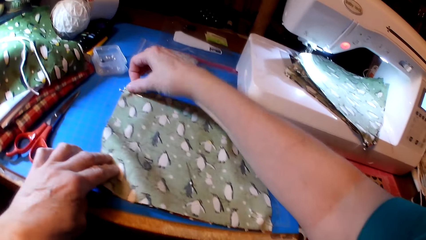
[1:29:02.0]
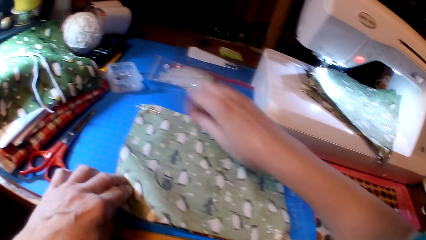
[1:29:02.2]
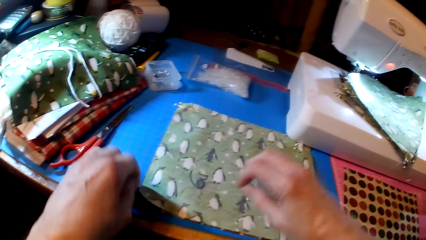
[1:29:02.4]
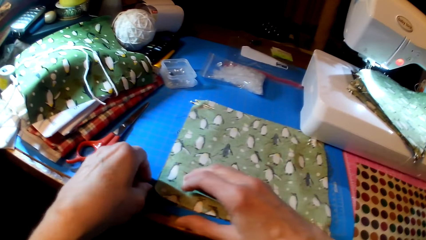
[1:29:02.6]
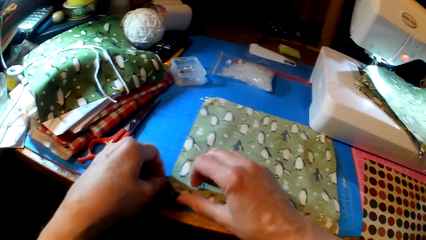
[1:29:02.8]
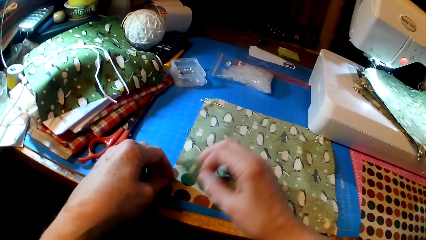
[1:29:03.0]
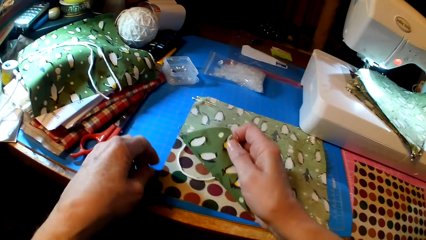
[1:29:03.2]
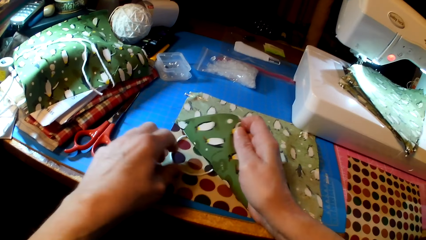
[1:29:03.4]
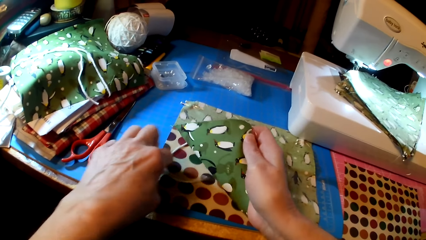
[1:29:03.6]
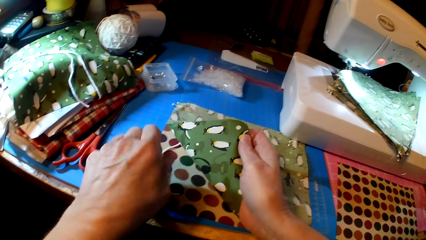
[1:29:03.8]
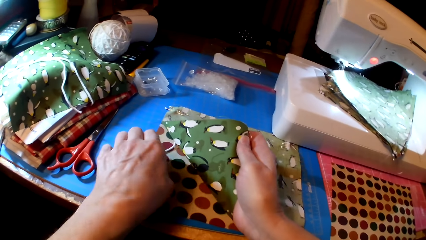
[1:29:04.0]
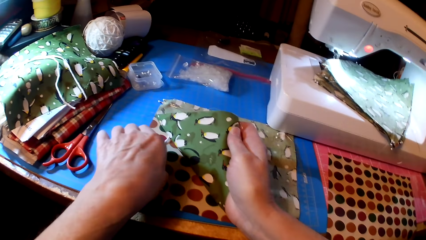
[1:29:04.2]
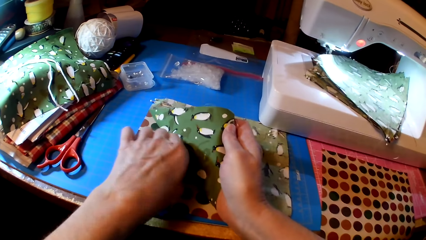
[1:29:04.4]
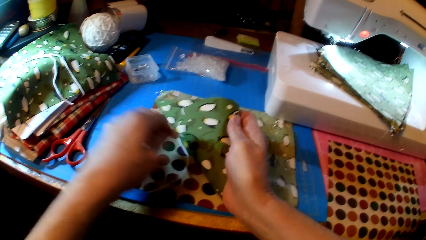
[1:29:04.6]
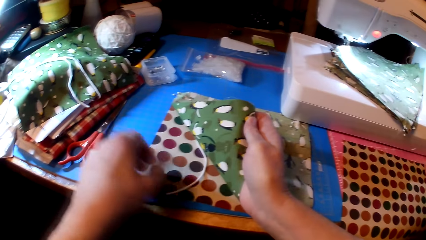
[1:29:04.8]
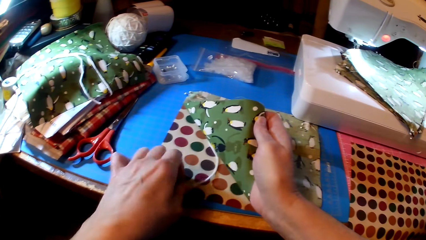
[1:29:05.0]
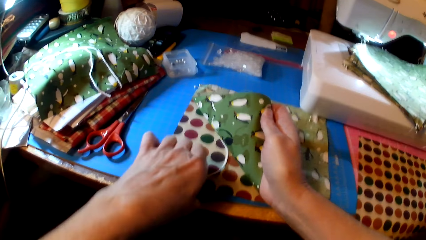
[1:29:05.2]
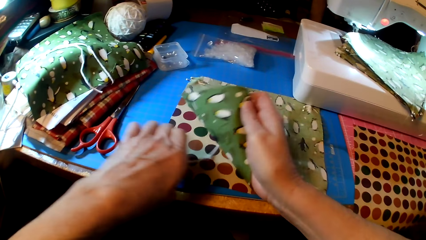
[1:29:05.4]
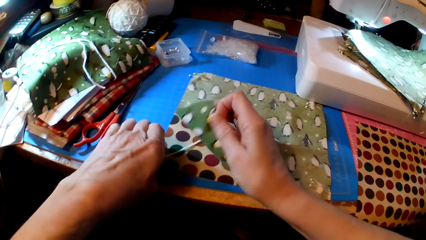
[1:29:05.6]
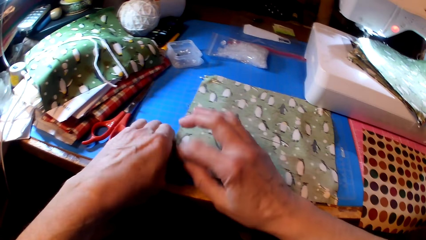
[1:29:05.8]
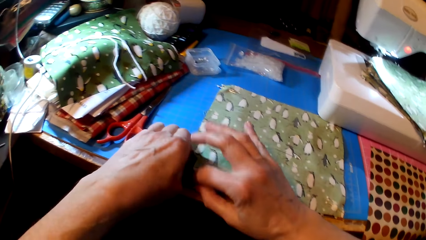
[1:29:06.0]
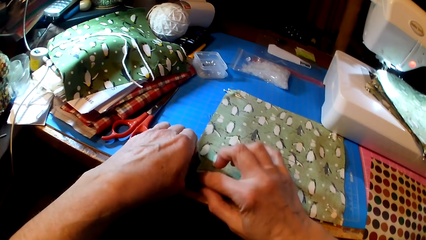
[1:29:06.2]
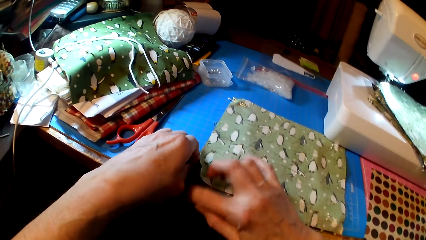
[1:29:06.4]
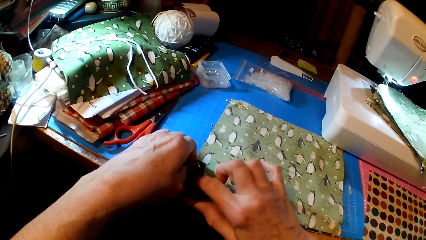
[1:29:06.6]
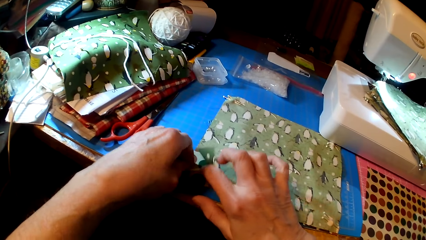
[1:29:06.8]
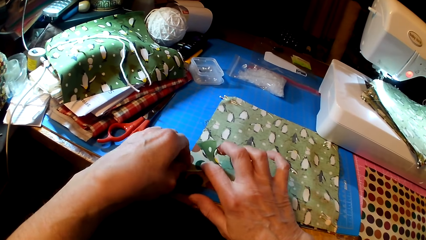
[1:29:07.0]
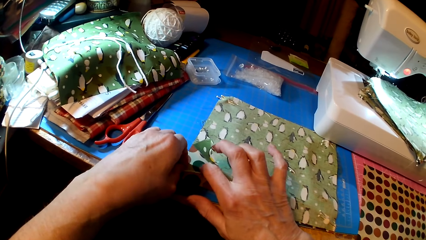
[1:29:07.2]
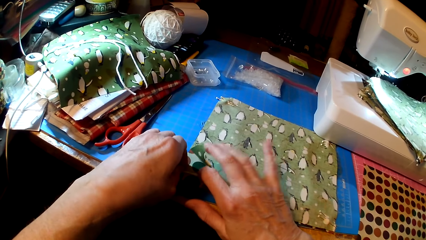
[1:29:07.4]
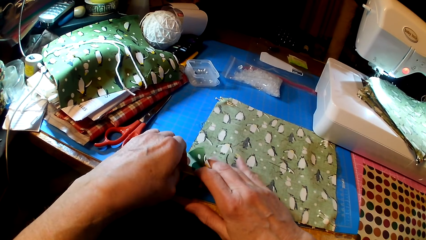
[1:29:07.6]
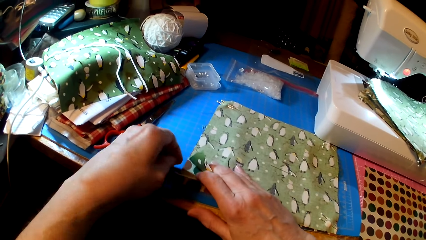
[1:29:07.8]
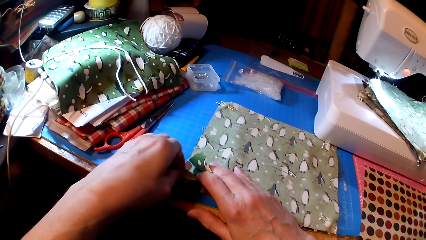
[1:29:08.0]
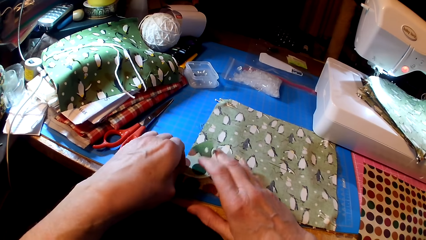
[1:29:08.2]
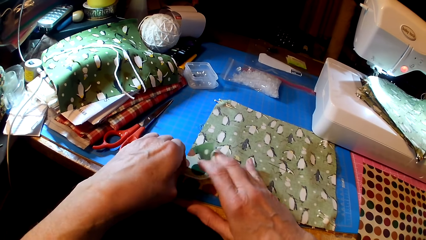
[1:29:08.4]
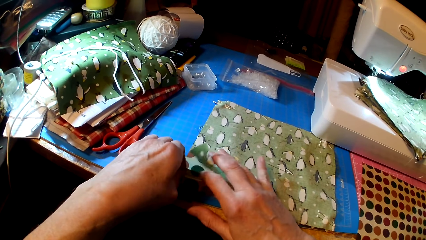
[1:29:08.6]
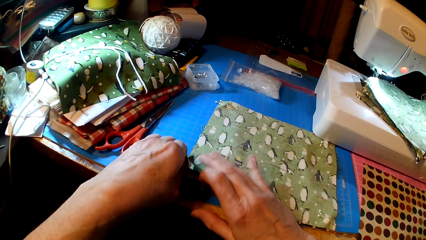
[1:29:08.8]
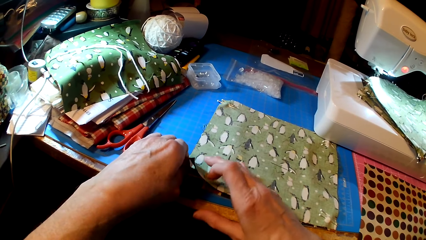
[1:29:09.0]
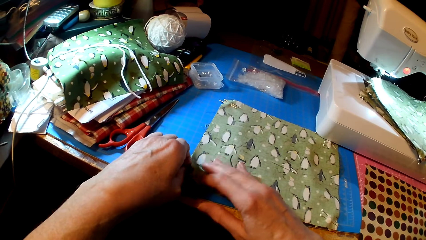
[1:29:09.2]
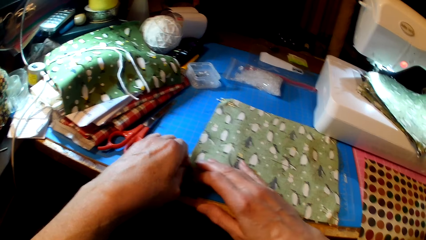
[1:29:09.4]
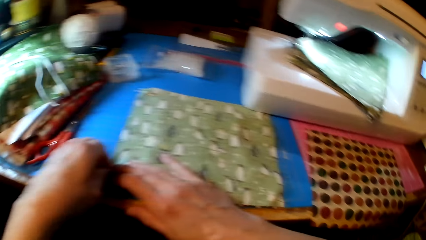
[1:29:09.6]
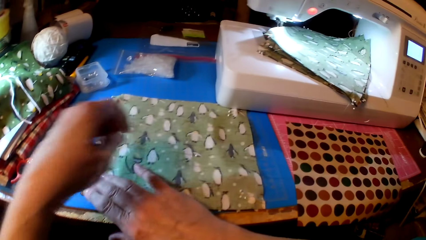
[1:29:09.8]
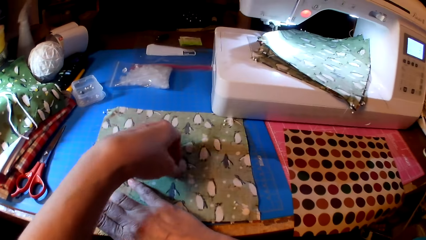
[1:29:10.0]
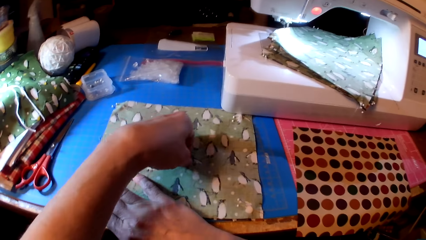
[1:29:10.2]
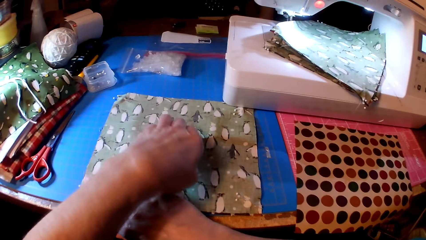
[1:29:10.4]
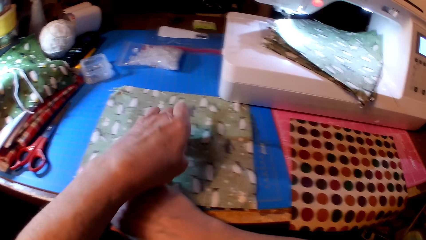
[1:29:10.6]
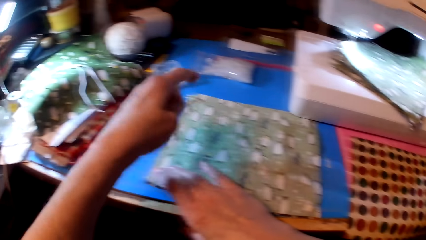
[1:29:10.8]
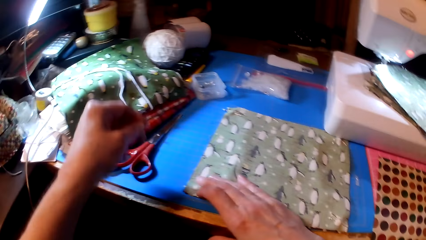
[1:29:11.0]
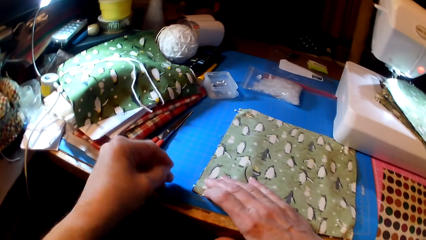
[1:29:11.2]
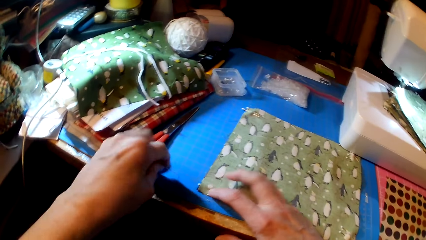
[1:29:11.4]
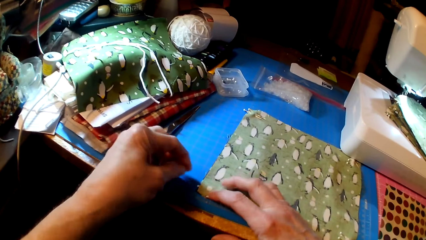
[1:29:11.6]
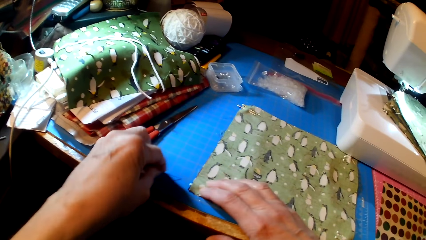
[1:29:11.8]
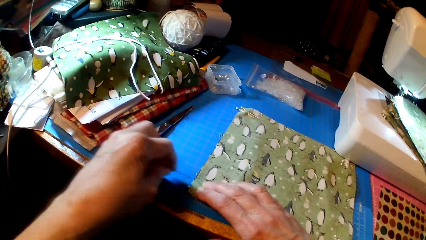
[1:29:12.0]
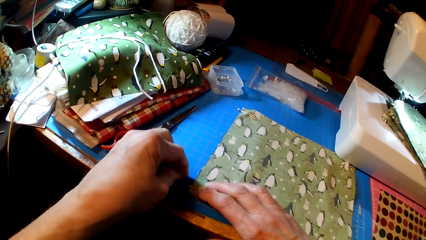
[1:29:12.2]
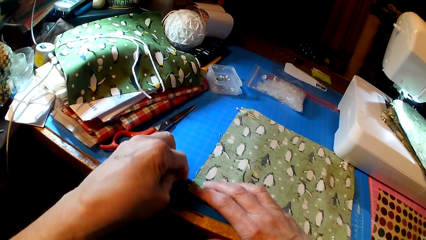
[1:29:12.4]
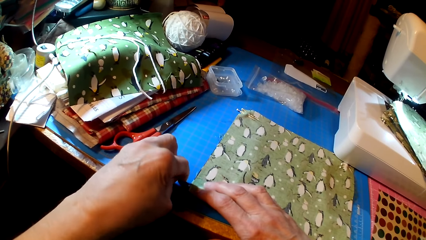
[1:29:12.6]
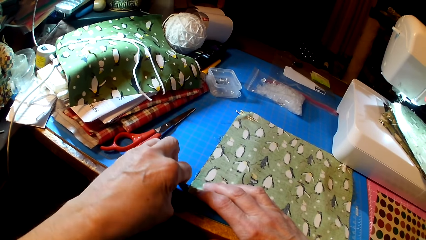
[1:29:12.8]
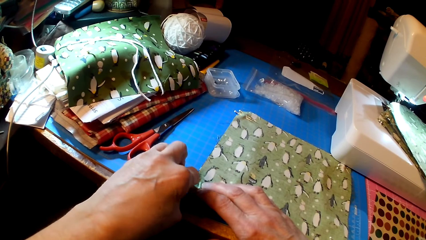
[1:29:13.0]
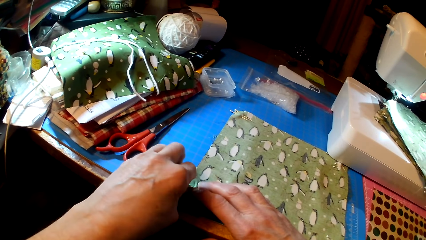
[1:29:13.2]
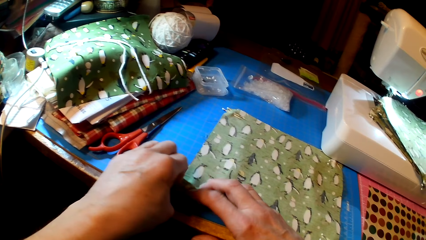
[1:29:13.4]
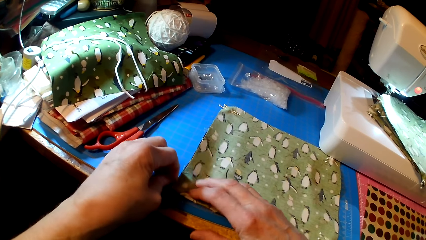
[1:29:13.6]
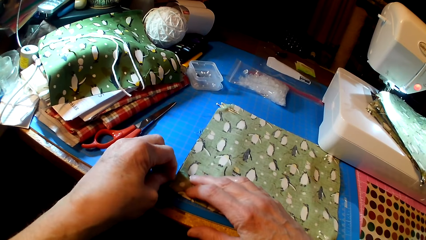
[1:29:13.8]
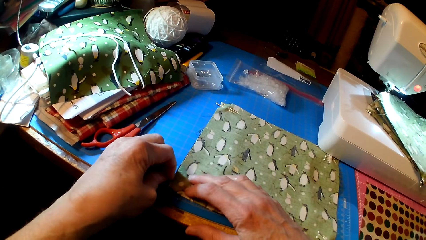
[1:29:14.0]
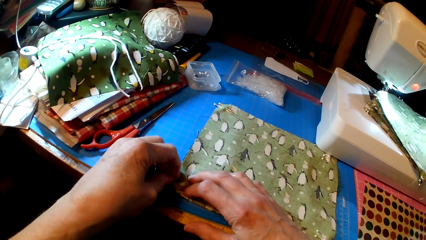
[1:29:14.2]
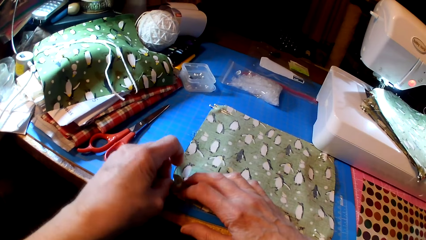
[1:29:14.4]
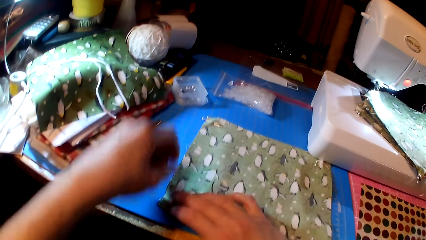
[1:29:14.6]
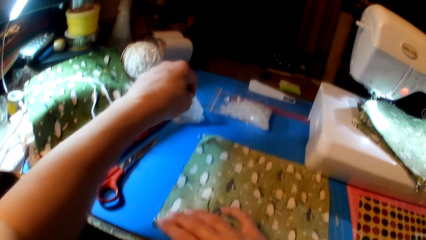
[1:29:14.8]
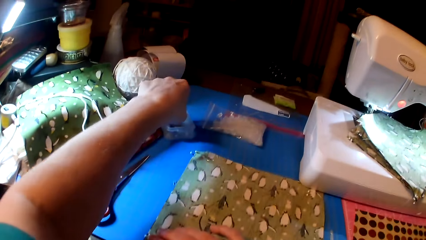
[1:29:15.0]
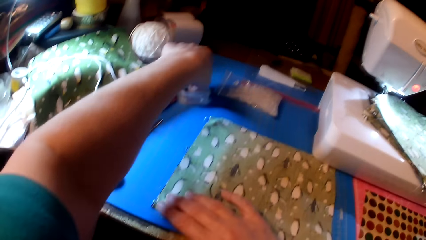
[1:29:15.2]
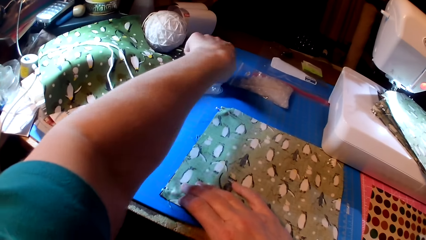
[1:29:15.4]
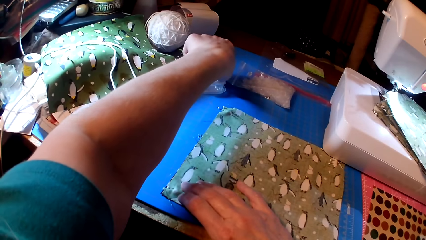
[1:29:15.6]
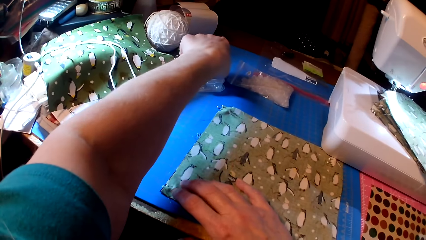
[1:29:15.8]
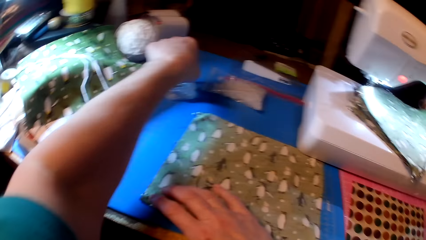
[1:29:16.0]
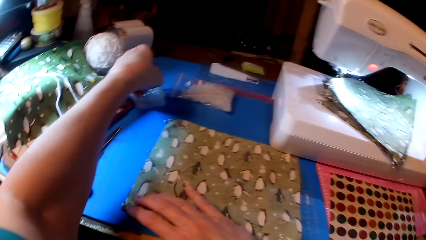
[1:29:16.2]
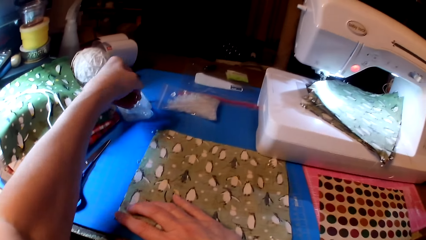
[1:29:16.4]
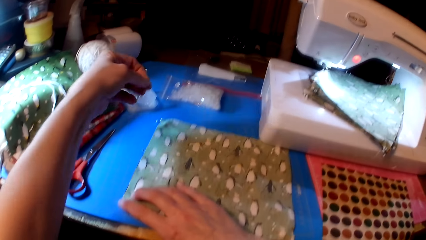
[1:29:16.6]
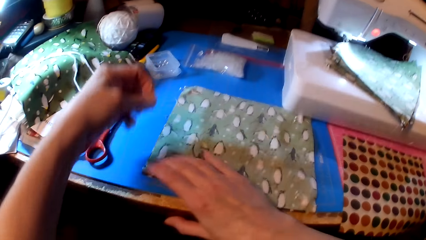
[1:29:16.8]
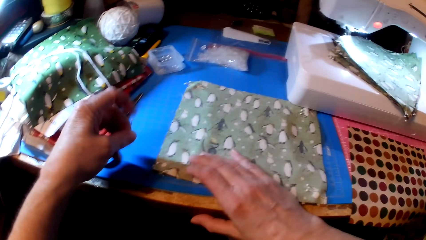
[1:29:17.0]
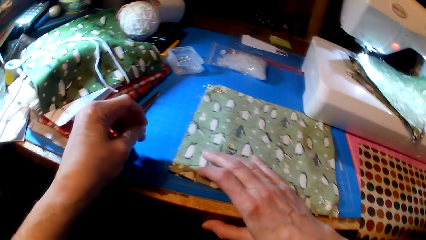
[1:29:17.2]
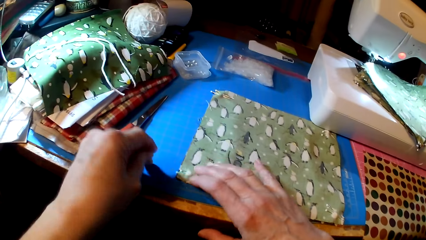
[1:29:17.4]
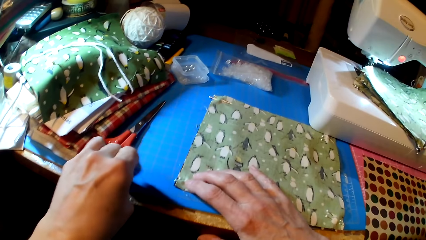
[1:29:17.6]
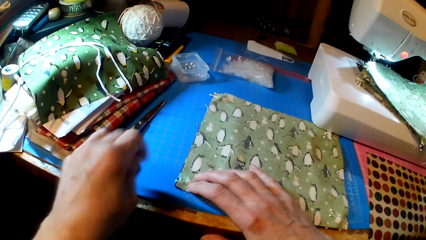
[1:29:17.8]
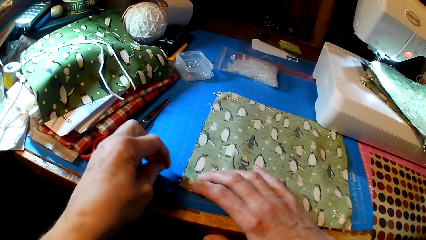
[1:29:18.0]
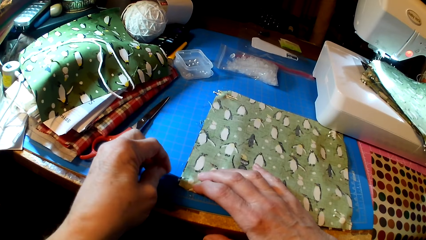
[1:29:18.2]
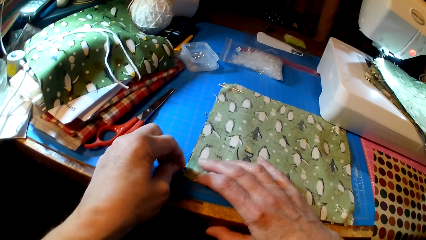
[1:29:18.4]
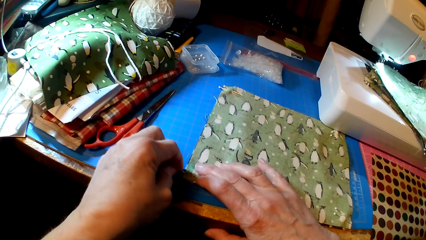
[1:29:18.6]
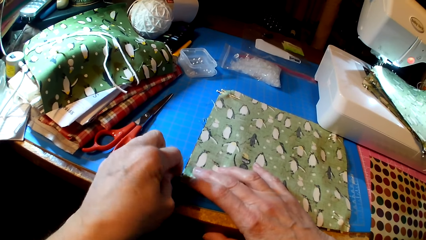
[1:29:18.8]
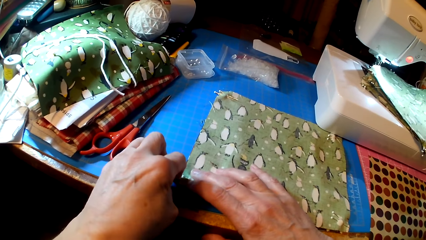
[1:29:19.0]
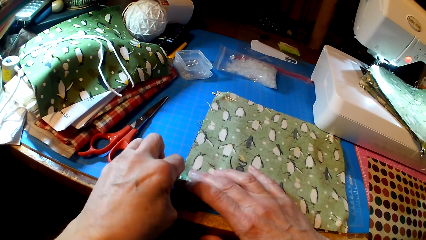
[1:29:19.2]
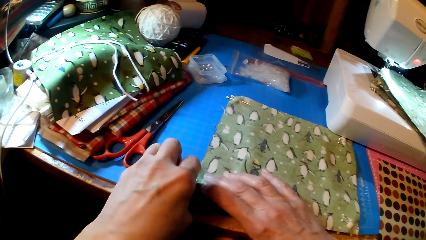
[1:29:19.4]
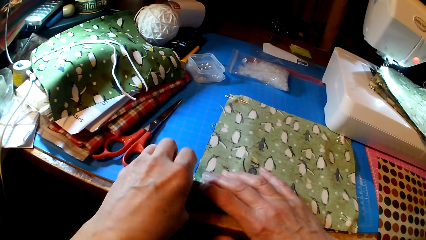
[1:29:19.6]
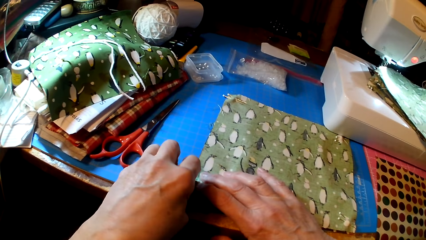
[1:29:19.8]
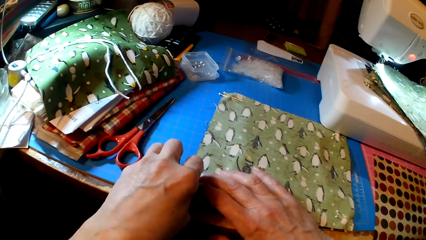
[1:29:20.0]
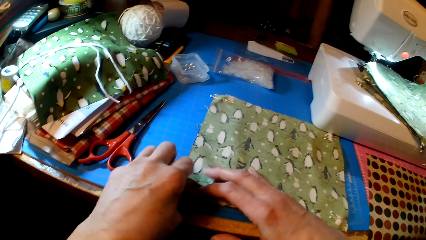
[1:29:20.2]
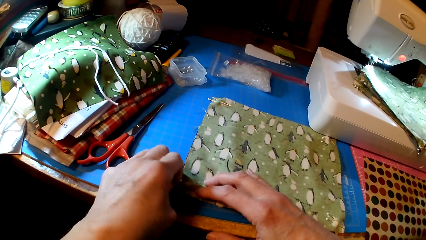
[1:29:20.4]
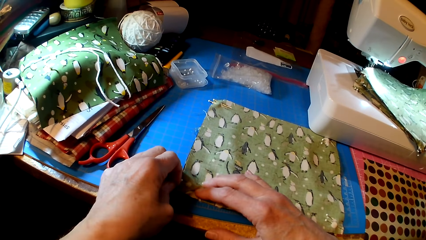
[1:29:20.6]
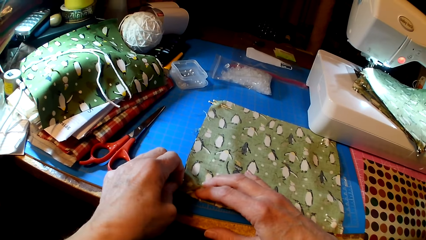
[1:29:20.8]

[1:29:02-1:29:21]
The camera wearer attaches yarn on the fabric. They pick up a pin and pin the fabric. They pick up the pin. They pin the fabrics.
